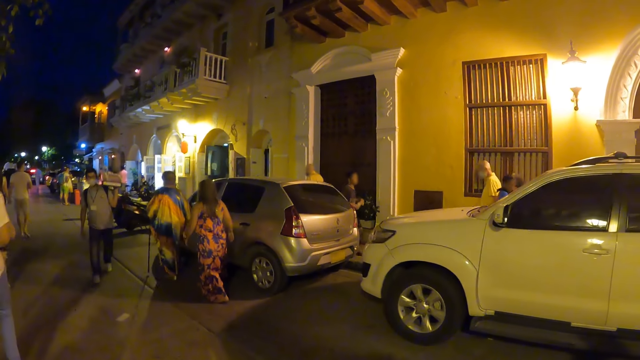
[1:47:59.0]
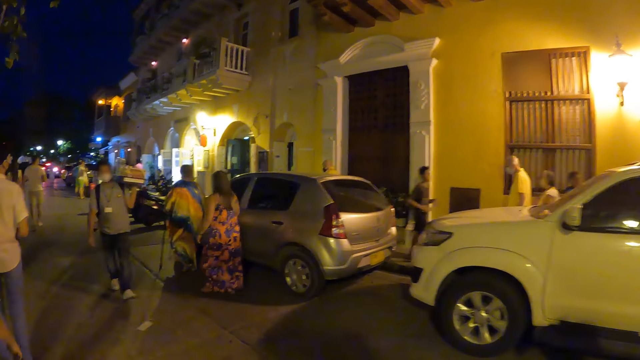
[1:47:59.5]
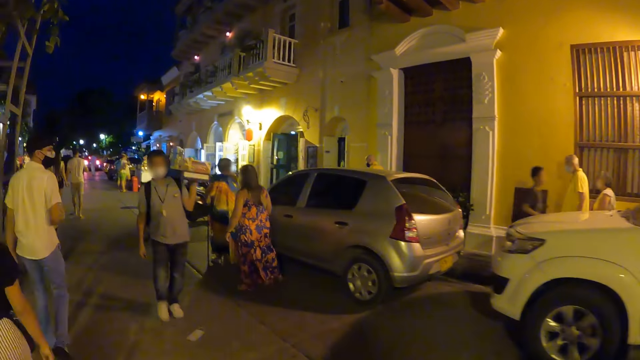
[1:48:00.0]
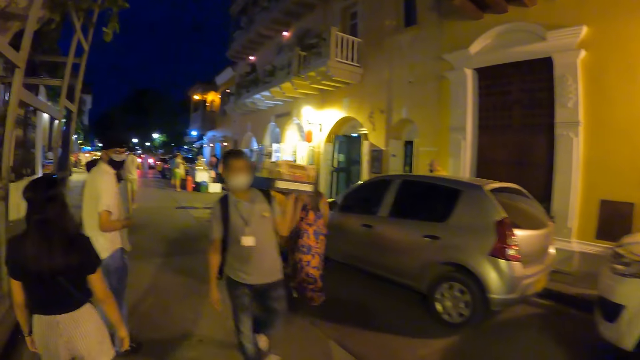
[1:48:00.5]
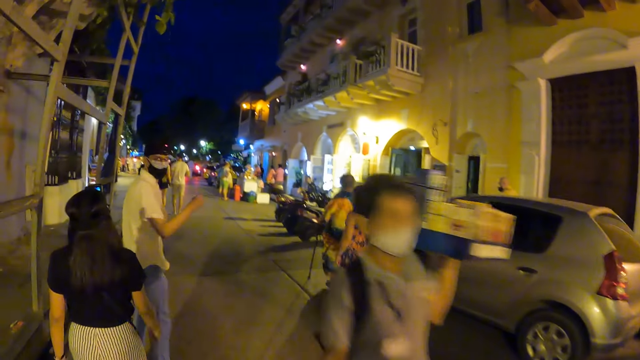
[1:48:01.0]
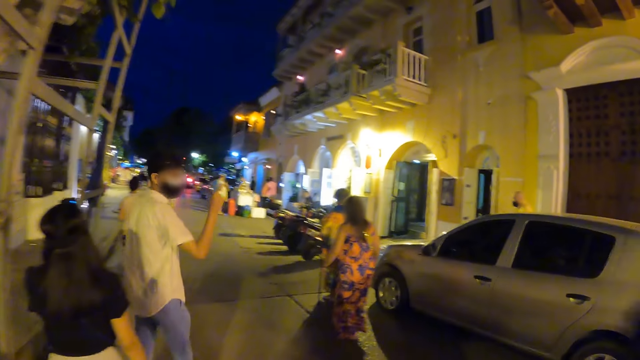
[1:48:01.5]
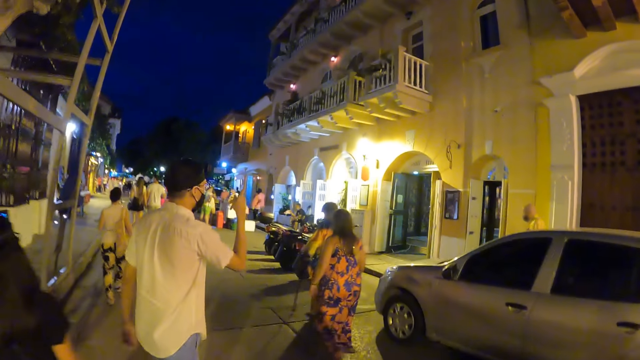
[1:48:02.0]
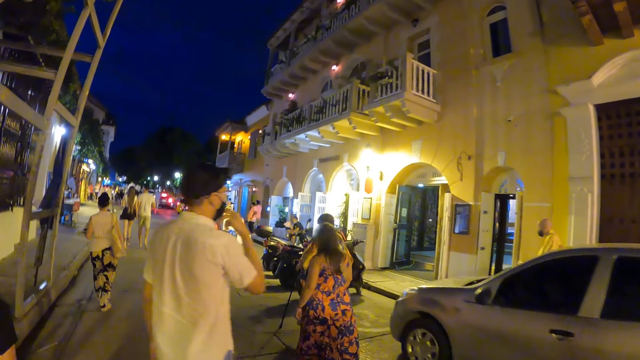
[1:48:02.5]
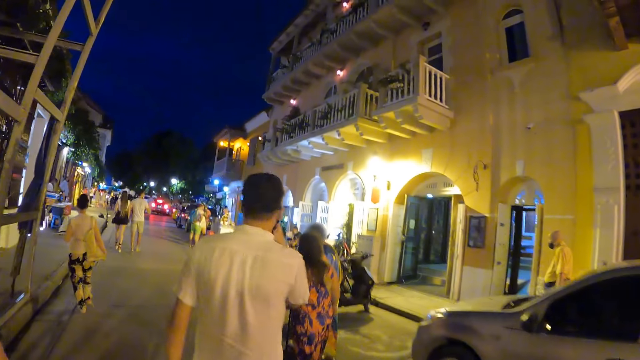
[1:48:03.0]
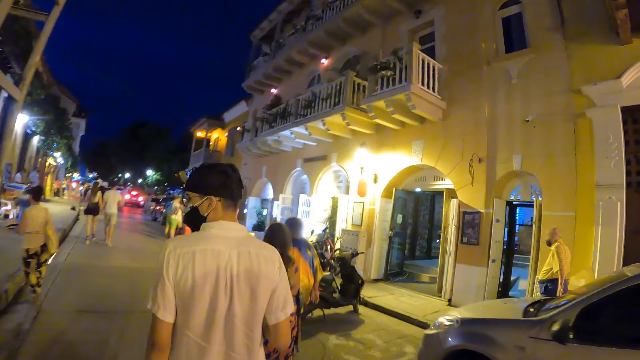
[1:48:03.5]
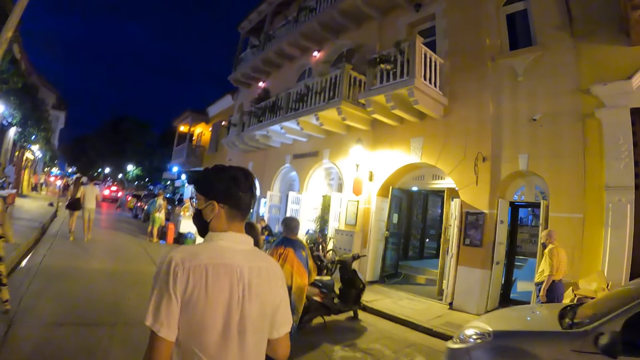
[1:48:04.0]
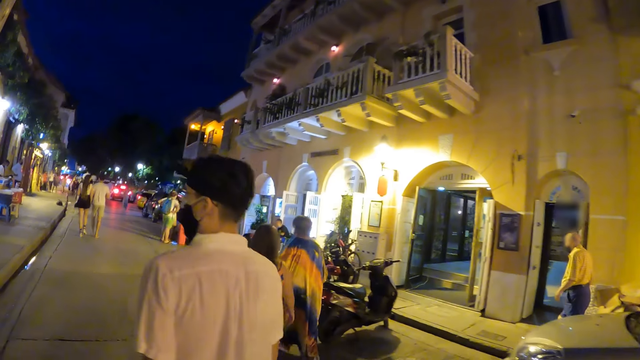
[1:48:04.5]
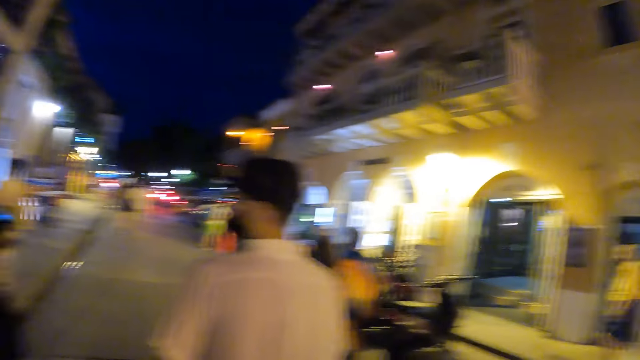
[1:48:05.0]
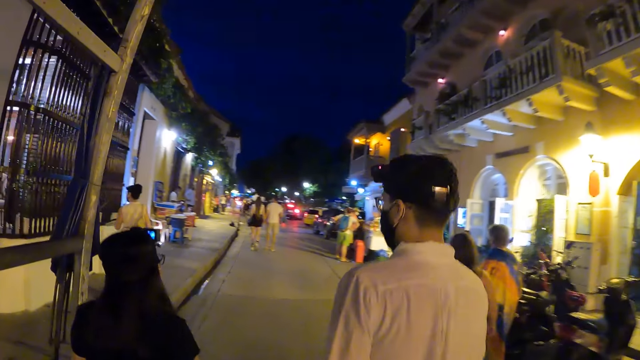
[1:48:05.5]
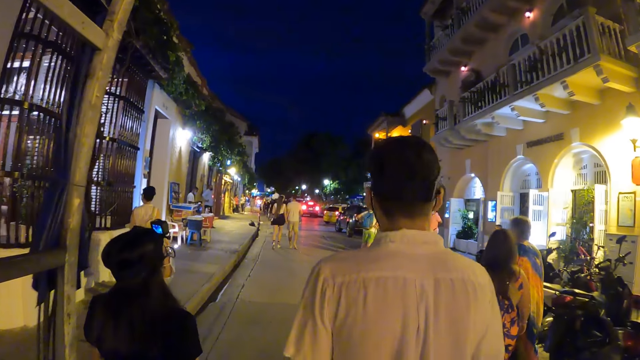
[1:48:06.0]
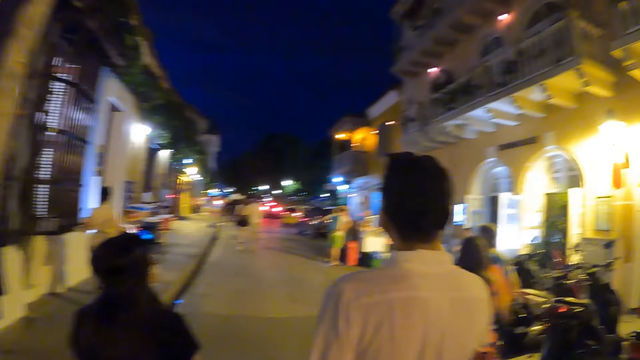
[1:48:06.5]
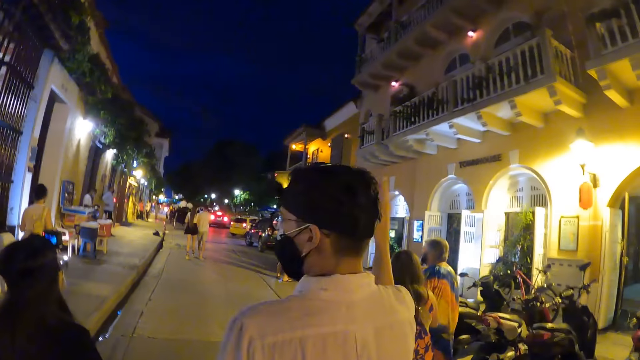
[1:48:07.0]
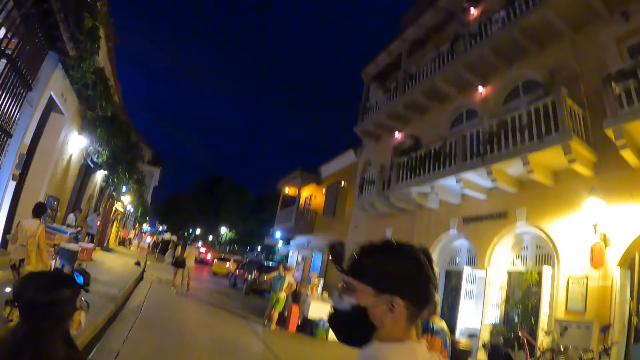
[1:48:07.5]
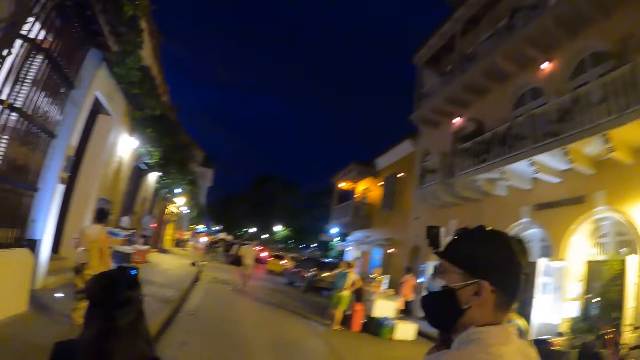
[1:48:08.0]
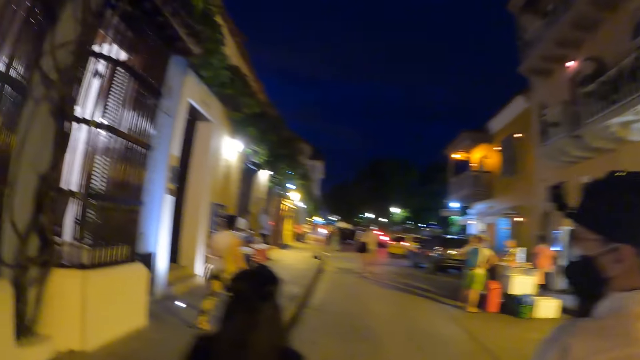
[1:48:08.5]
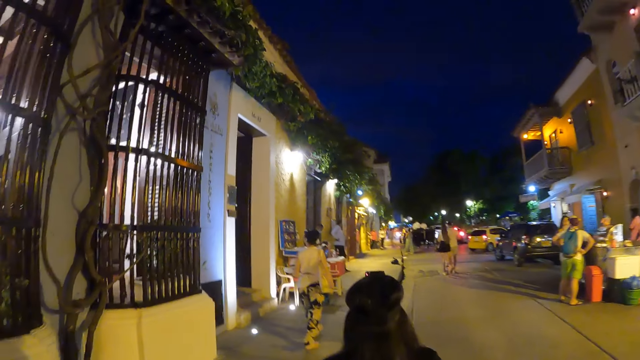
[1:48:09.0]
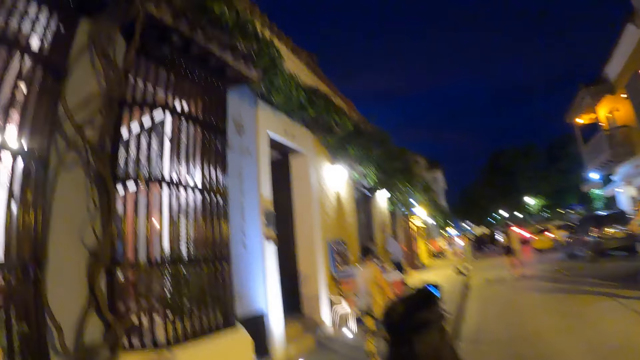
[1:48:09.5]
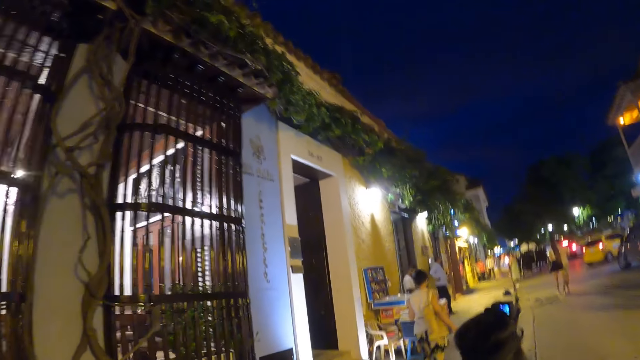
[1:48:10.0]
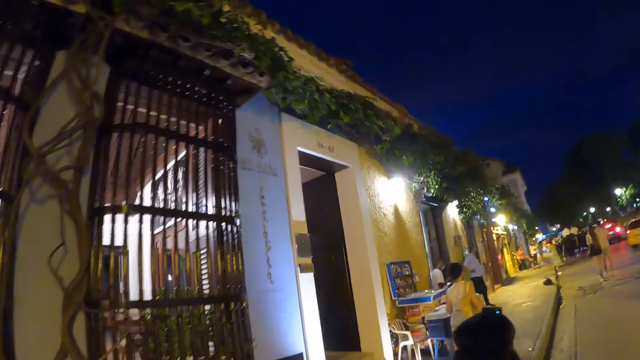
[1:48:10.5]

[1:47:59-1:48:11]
The camera wearer walks on the streets.

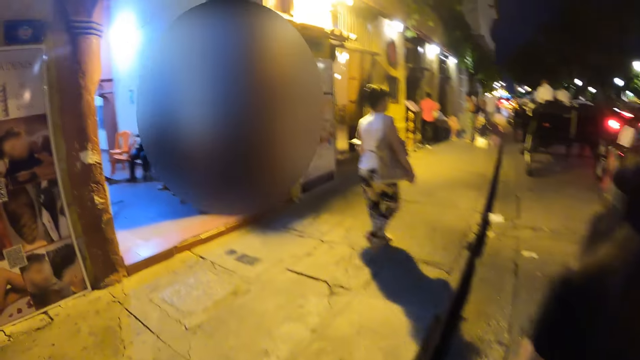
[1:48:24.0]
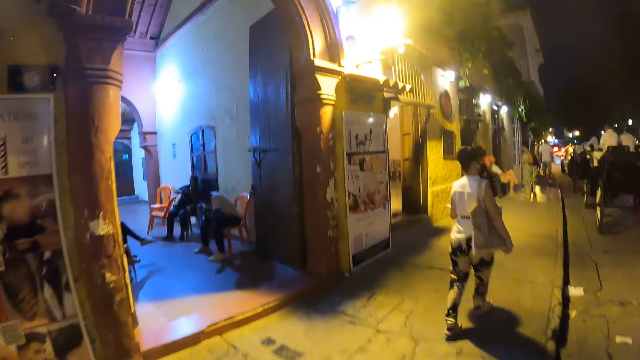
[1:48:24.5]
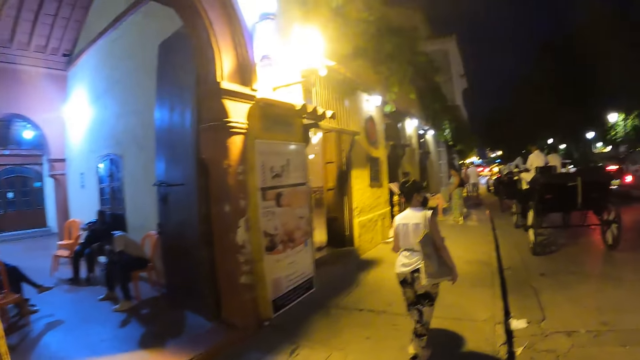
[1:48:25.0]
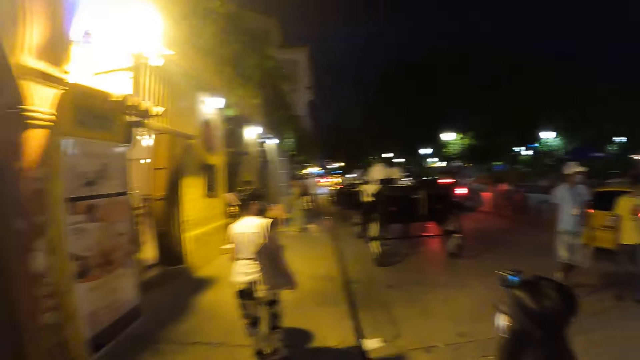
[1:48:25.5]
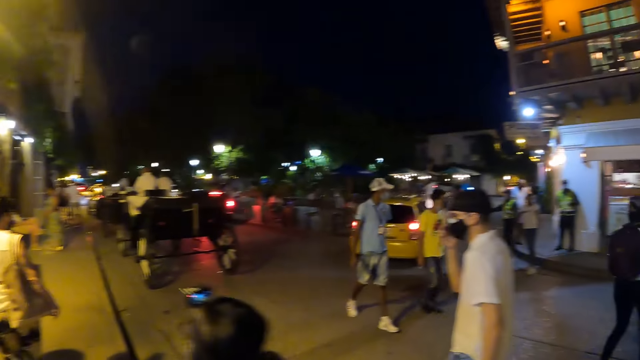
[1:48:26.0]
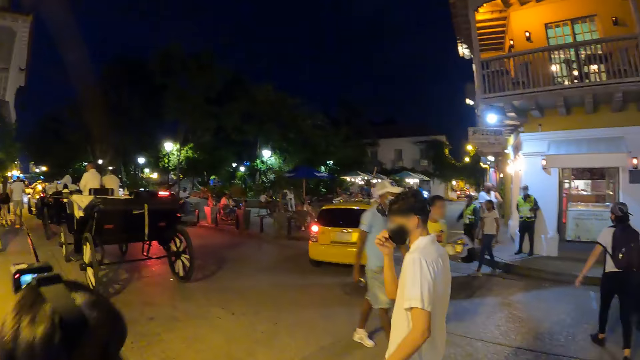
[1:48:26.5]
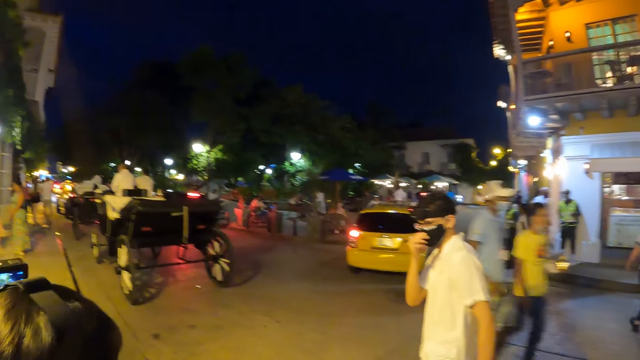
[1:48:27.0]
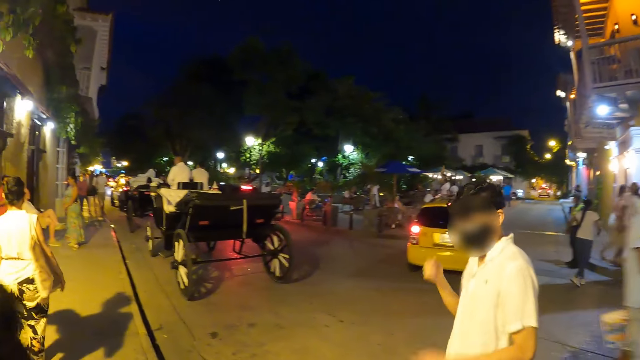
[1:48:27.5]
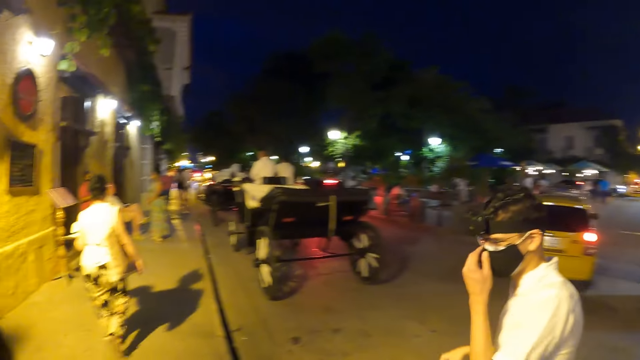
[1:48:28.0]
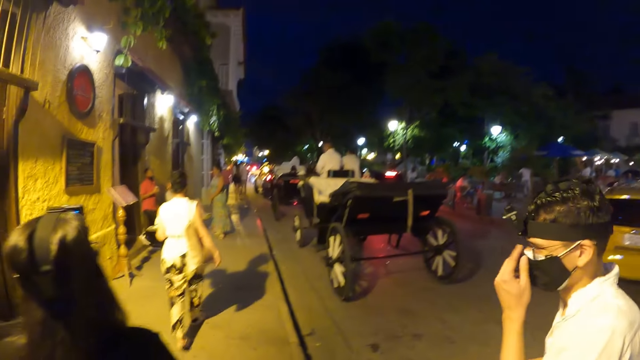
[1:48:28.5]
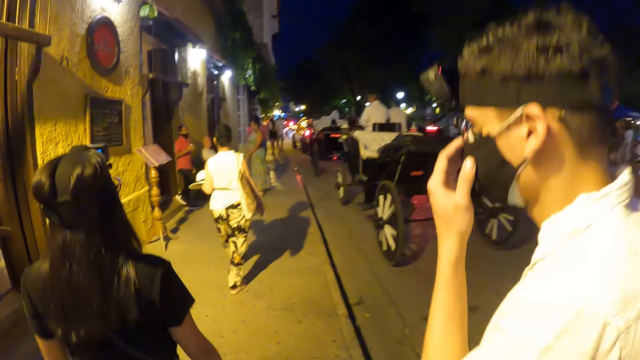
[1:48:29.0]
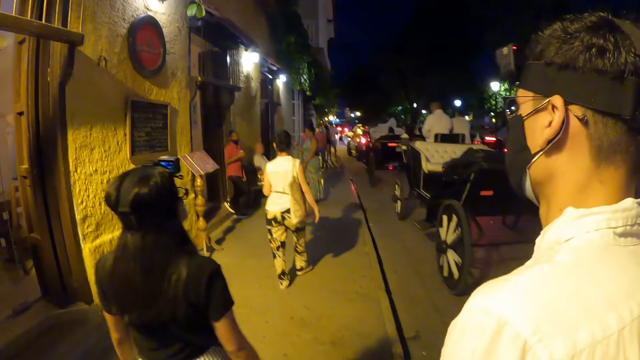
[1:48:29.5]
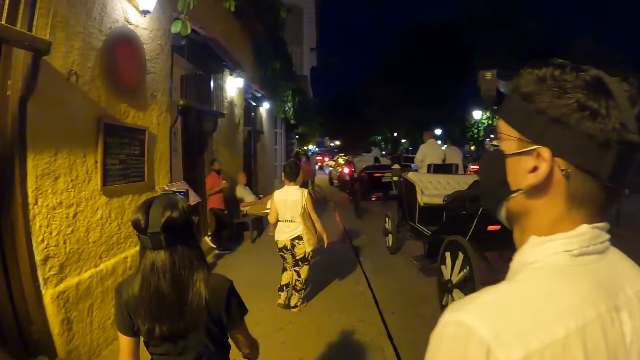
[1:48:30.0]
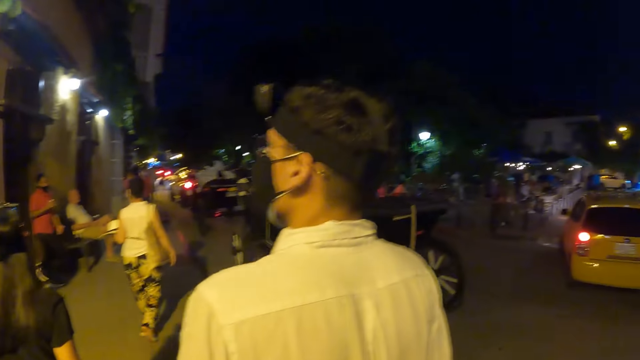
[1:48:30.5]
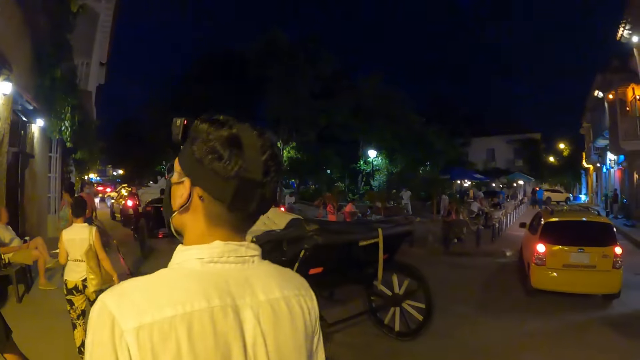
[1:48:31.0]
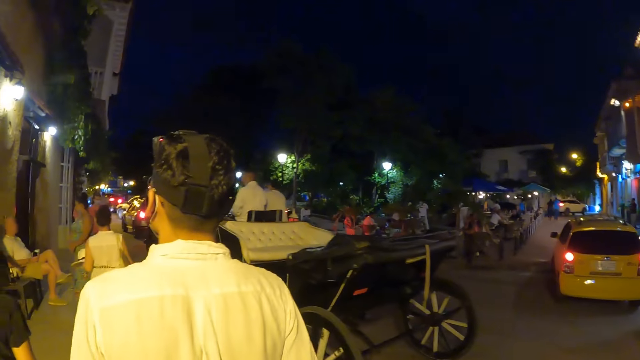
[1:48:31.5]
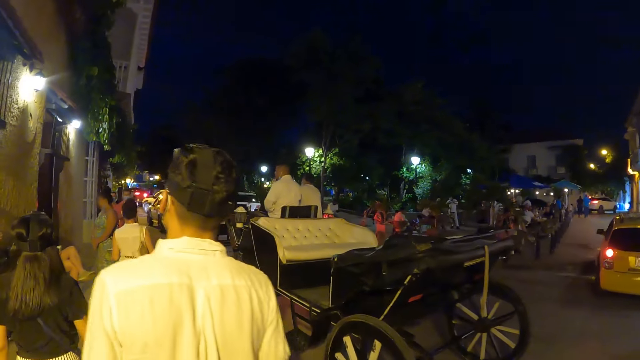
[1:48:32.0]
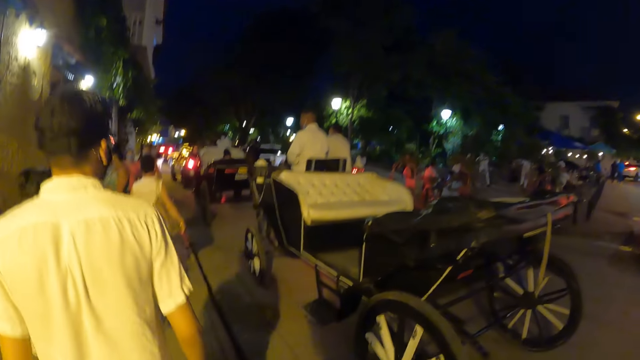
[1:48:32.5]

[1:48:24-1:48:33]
The man adjusts his nose mask with his right hand. He adjusts his nose mask with his left hand.
